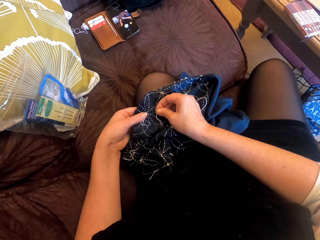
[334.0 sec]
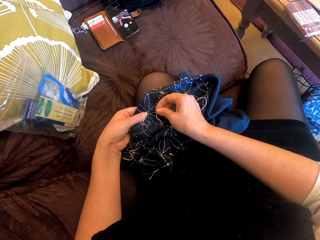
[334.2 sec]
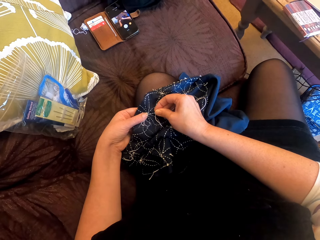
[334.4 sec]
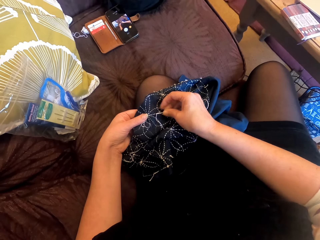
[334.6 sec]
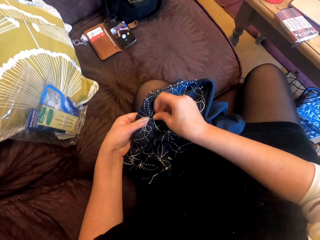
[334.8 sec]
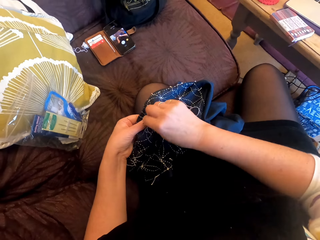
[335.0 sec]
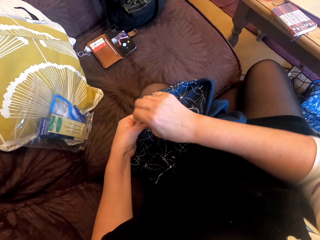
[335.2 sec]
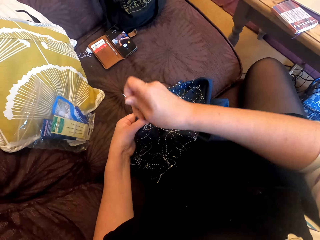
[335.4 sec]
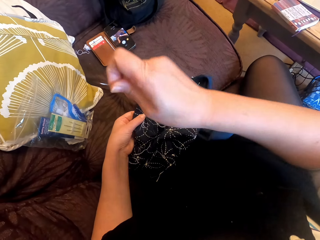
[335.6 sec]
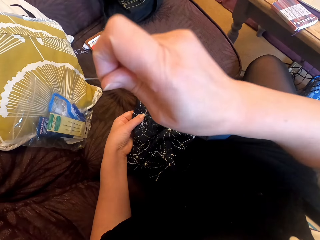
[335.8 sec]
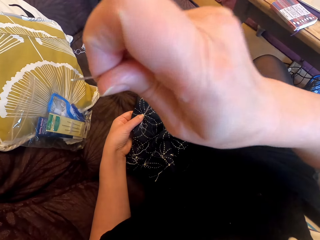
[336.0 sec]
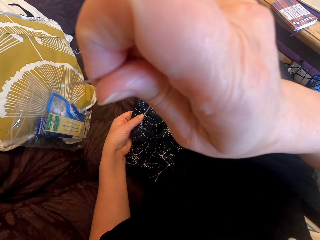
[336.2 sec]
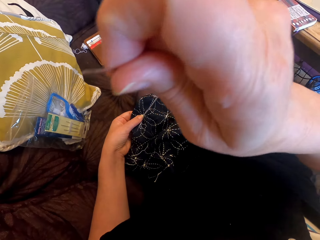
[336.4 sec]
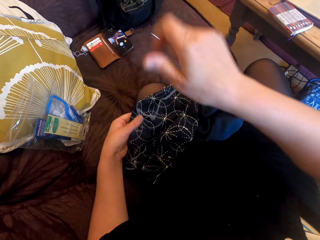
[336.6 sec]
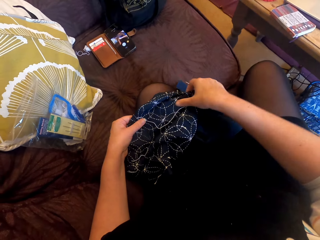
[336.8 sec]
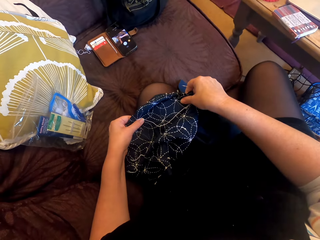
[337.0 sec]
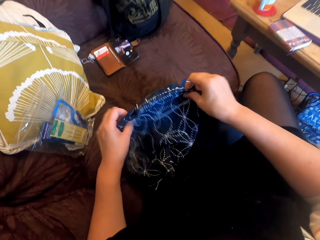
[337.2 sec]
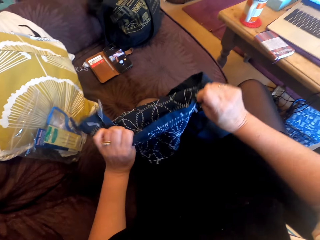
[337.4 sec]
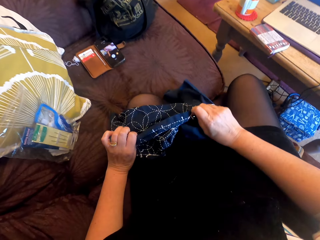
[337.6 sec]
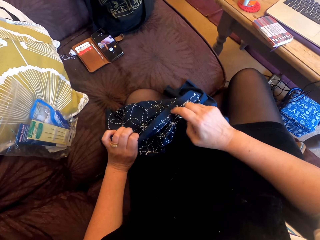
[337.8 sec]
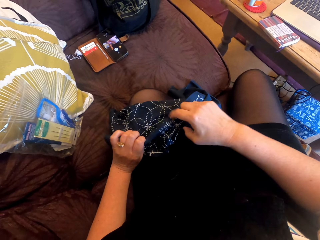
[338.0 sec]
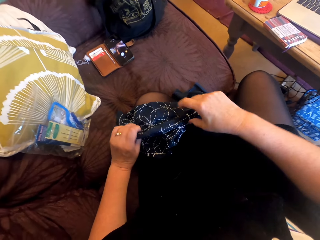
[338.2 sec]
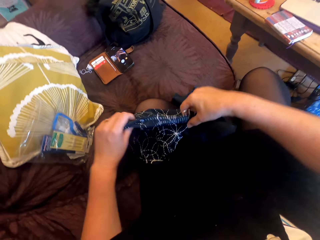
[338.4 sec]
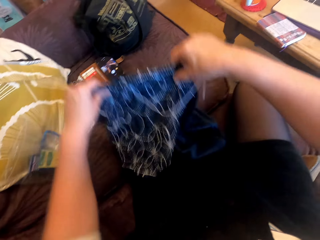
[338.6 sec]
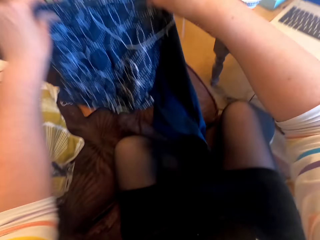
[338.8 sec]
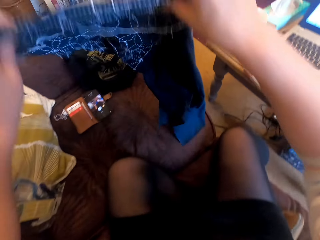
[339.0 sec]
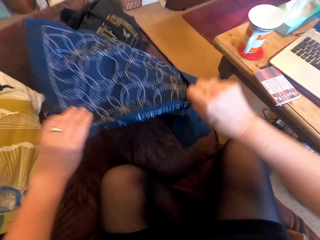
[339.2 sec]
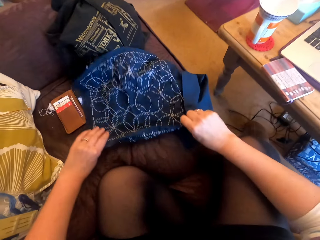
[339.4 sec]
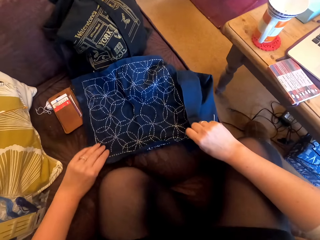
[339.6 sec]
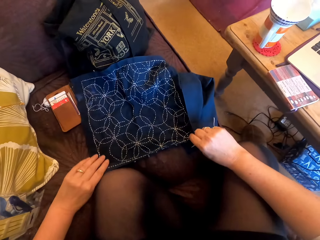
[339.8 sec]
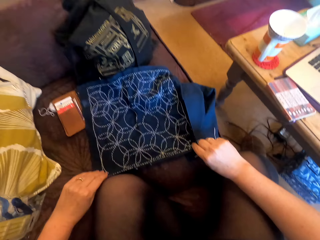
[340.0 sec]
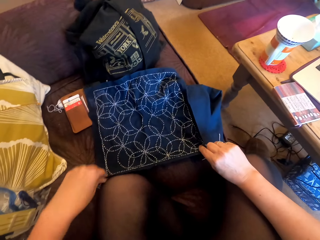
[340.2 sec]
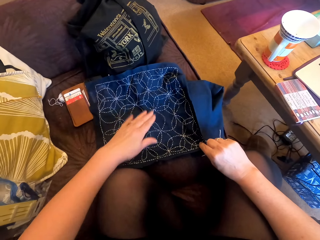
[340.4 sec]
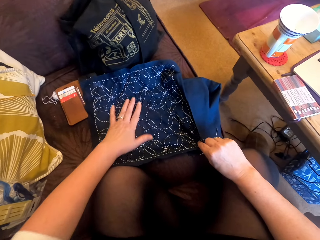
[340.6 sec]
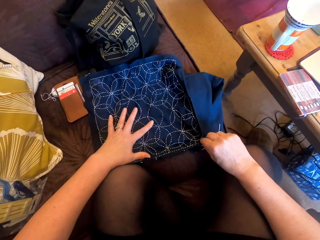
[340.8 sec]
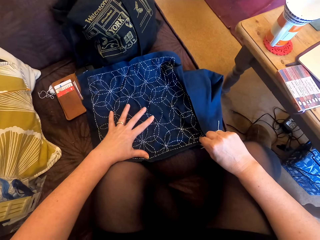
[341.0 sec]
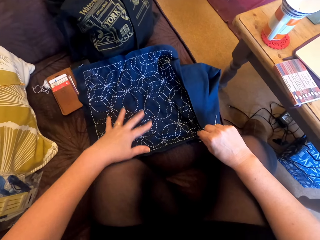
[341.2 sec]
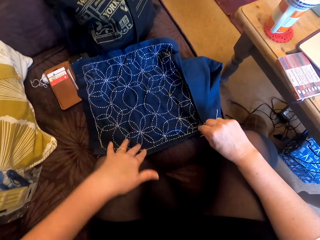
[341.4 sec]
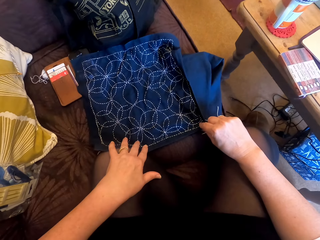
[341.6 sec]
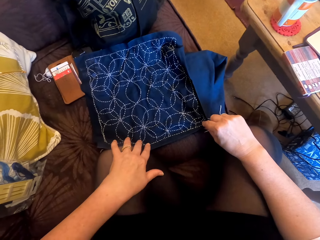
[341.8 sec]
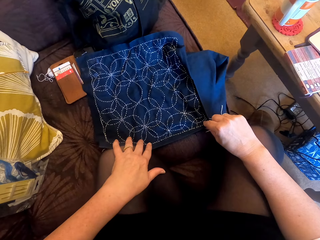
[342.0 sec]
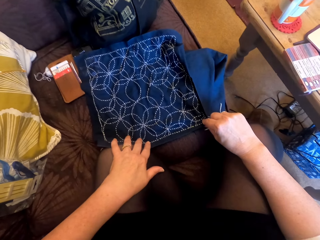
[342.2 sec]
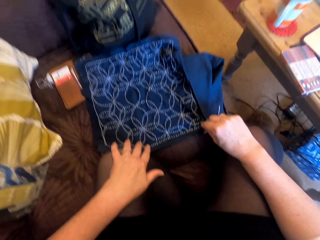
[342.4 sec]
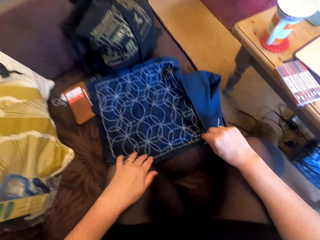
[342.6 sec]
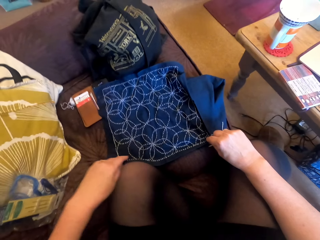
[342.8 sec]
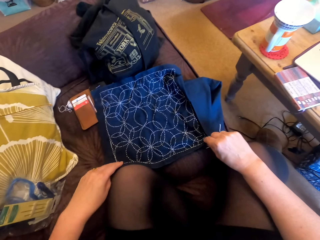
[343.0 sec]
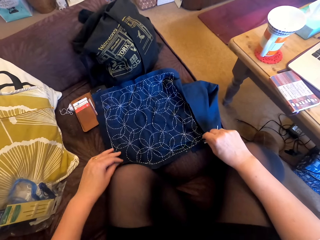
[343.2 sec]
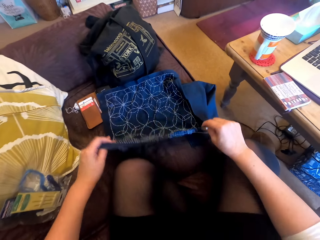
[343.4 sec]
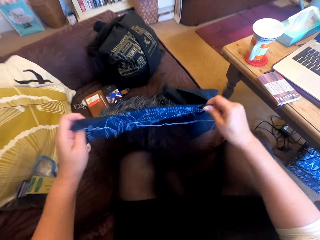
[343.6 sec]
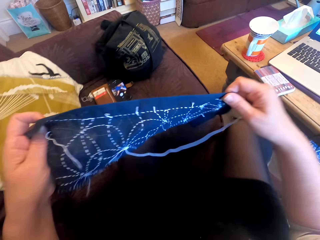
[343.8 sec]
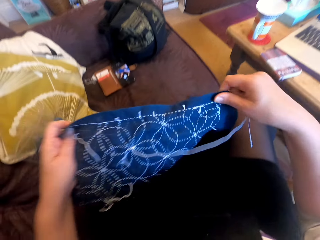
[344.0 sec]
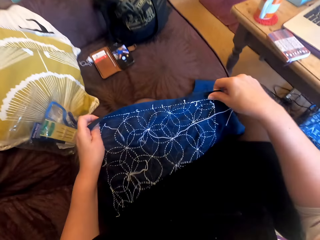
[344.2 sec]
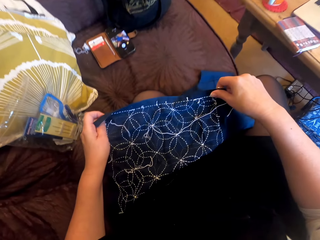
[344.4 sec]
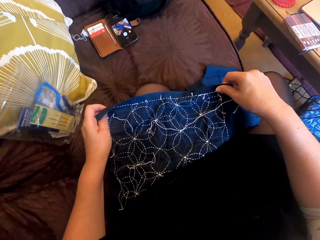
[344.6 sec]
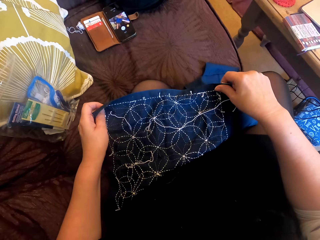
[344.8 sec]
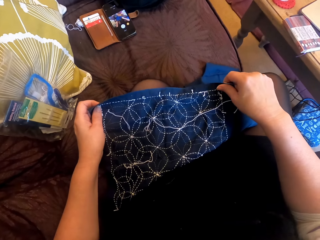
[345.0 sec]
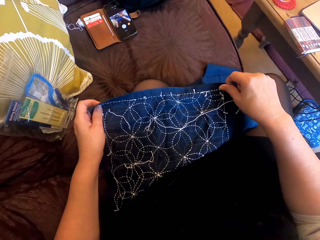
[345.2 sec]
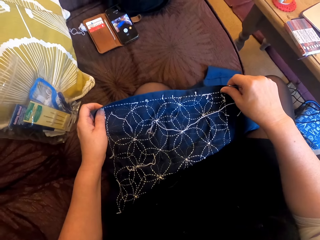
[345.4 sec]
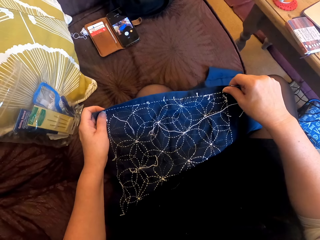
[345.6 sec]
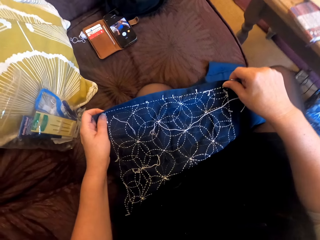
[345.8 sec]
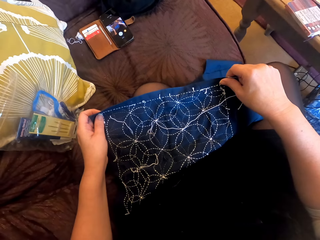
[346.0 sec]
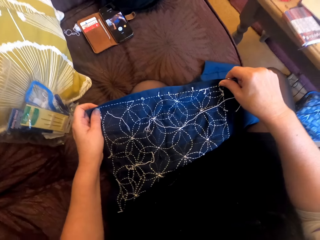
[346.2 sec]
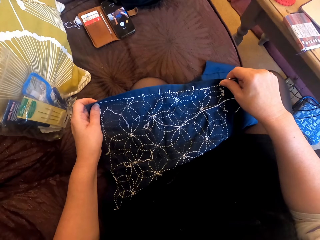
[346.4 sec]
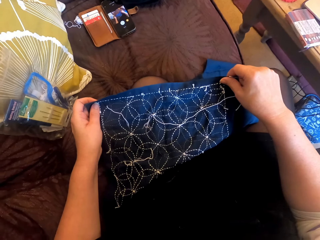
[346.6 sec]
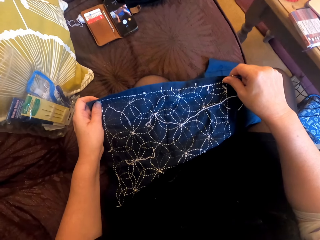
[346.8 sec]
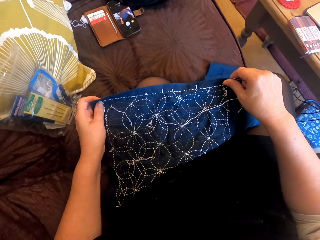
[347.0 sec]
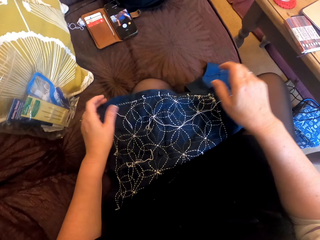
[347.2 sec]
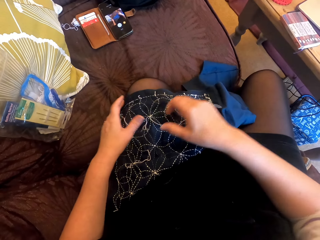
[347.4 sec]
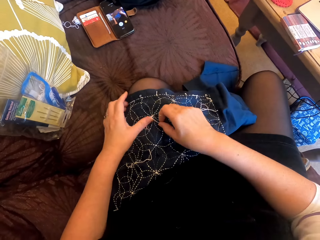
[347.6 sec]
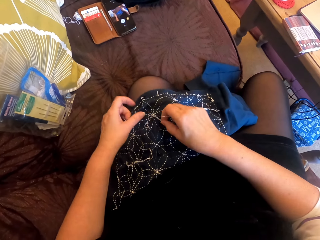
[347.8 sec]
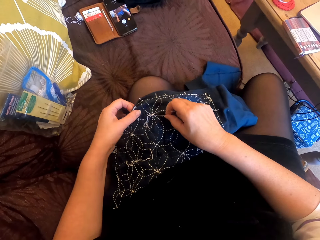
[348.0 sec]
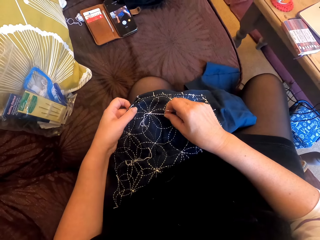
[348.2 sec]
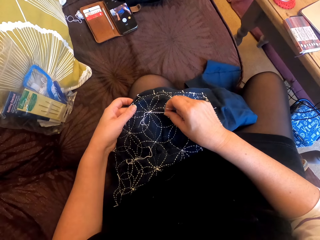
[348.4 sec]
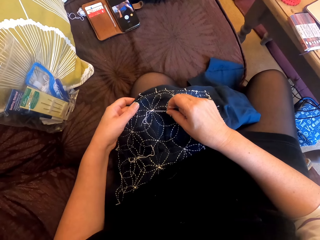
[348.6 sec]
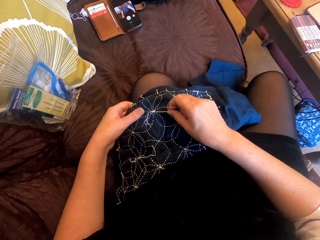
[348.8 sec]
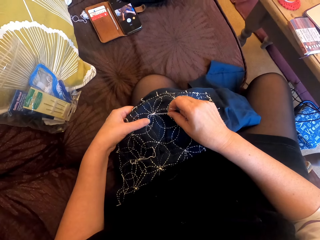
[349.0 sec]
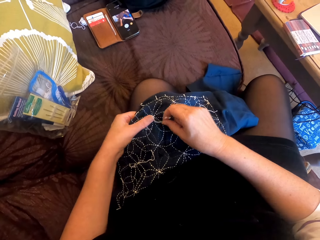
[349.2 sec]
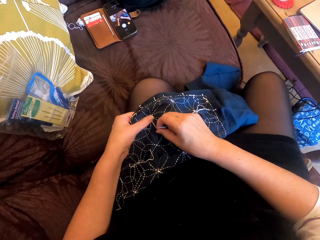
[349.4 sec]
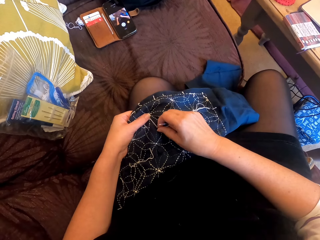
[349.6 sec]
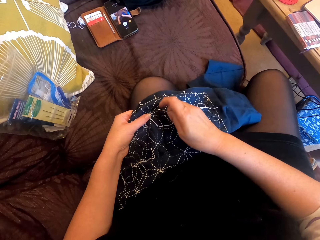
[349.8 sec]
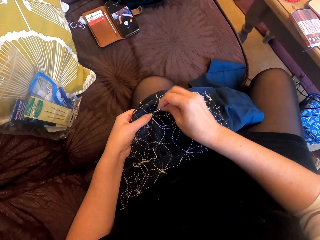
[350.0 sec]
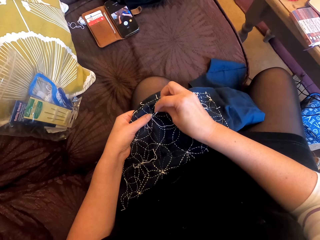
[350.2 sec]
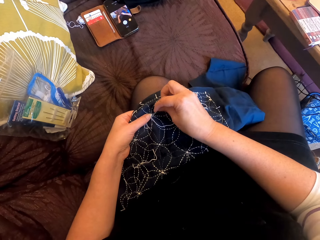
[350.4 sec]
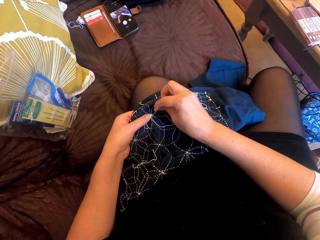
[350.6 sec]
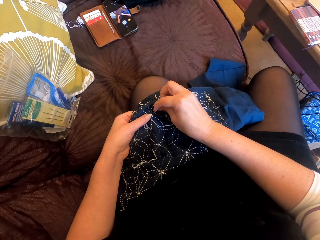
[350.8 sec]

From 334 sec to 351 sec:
The camera wearer turns the cloth. They adjust the fabric. She places the cloth on the couch, spreads the cloth on the couch, and places her hand on her knee. She examines the fabric. She picks up the cloth from the couch. She looks at the cloth. She holds the cloth.

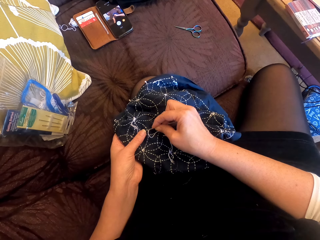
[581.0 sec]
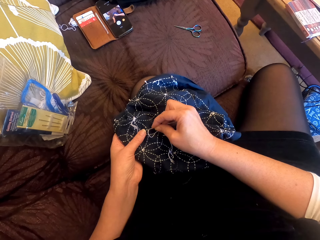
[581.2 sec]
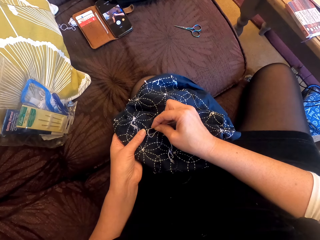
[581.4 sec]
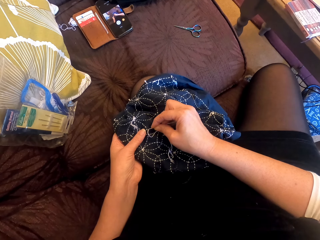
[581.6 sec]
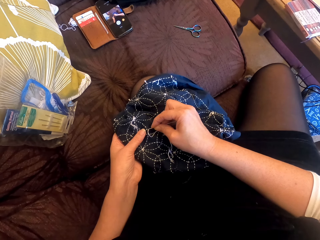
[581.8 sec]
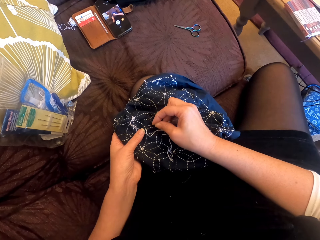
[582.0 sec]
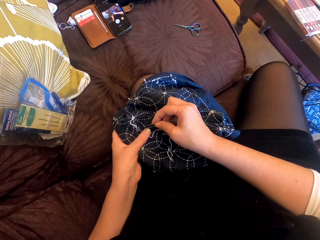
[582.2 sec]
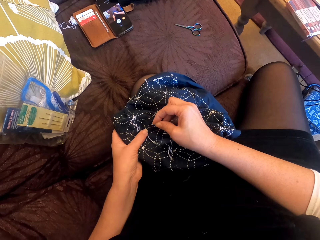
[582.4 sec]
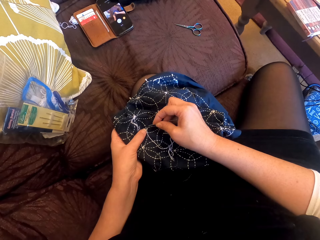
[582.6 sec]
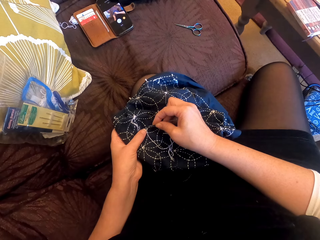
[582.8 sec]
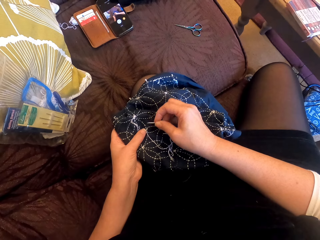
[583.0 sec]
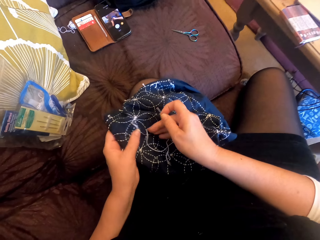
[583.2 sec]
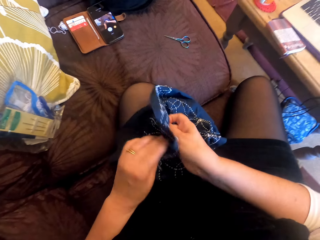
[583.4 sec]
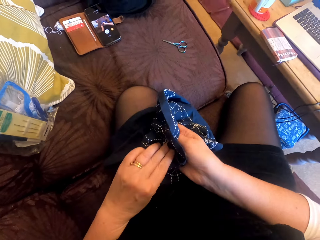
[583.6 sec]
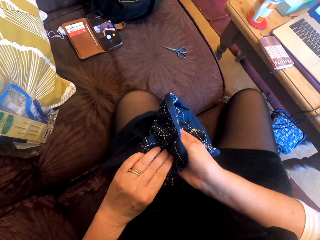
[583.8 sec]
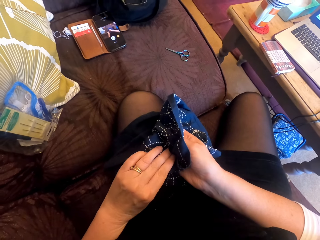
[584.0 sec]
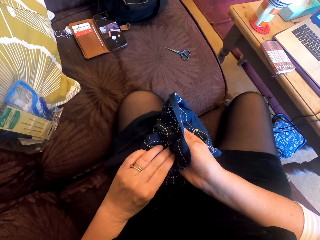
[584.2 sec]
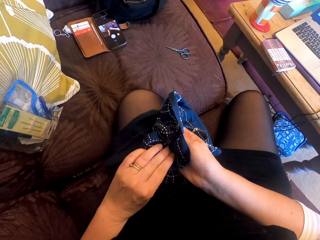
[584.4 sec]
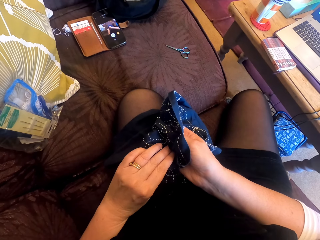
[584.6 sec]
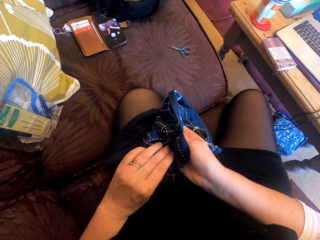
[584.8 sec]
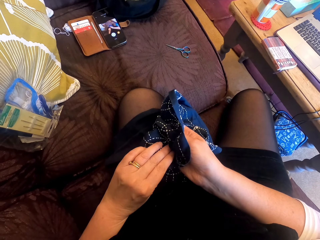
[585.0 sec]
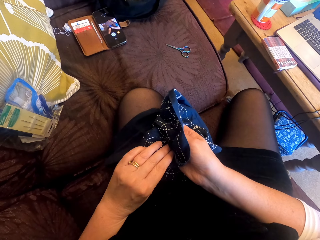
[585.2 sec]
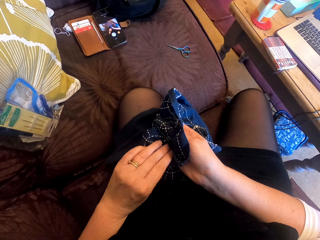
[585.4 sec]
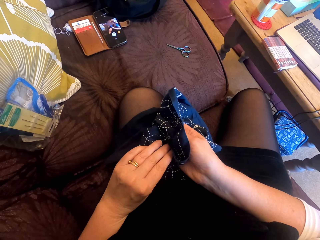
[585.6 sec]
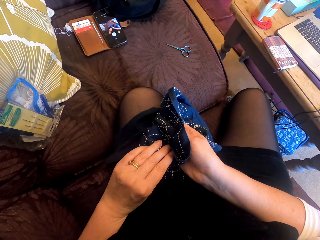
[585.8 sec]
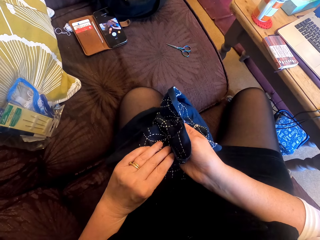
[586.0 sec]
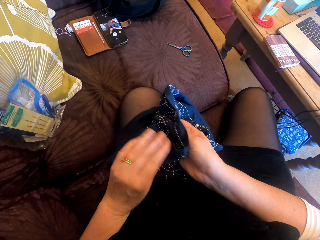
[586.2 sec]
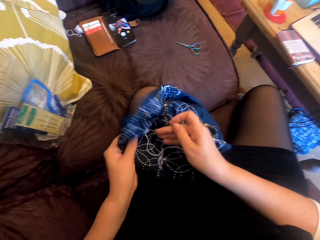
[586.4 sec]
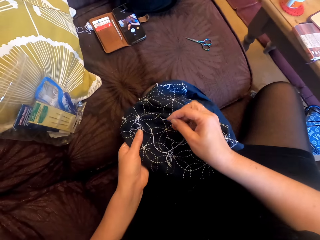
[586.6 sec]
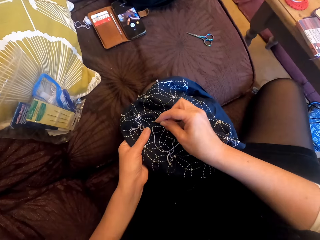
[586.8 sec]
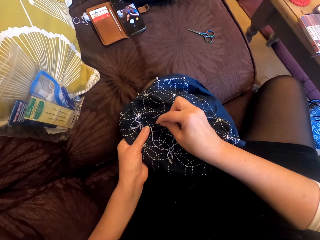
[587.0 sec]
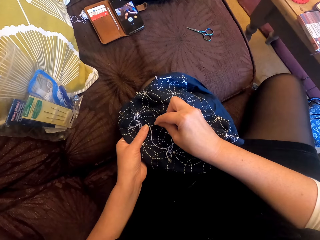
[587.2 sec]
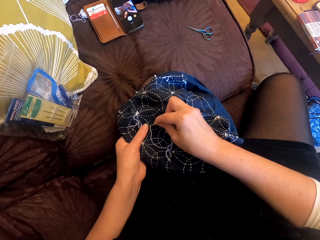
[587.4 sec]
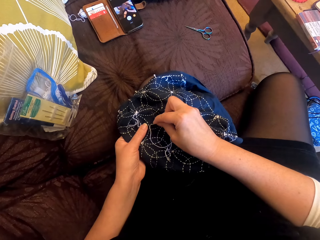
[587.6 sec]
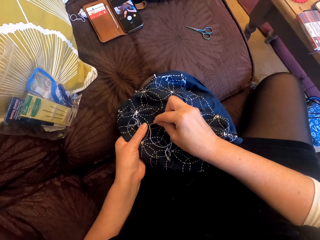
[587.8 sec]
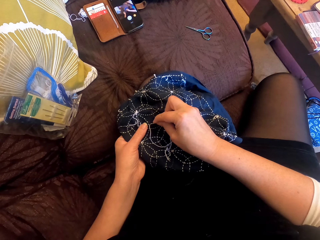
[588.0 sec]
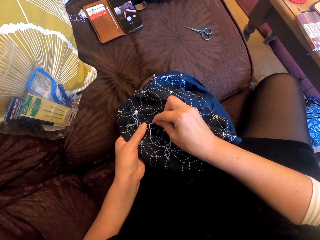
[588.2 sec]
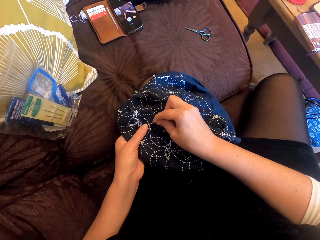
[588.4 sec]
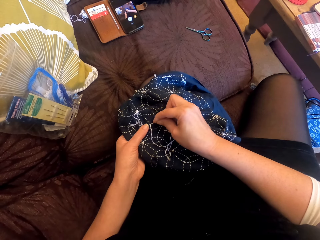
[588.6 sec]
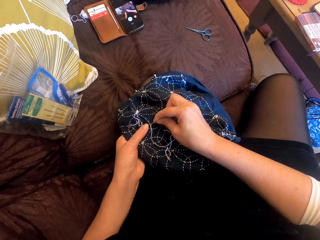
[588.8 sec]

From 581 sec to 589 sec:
The camera wearer looks at the fabric. They sew the fabric.
